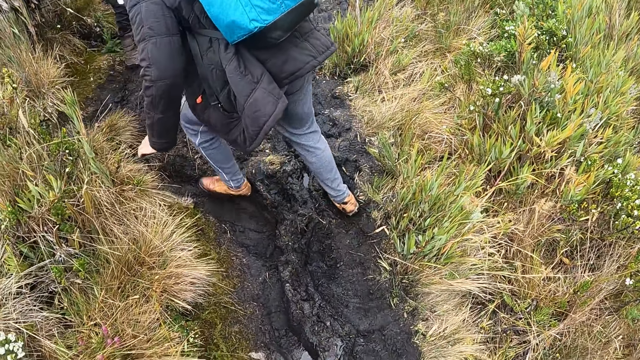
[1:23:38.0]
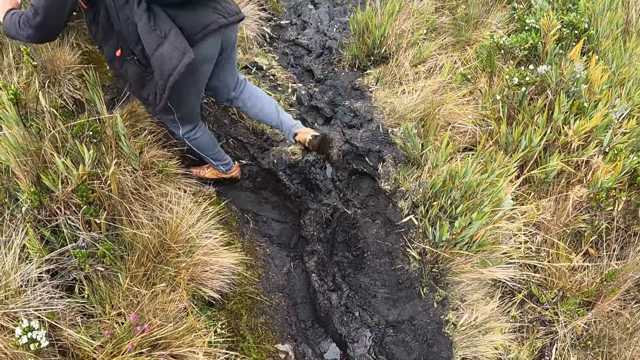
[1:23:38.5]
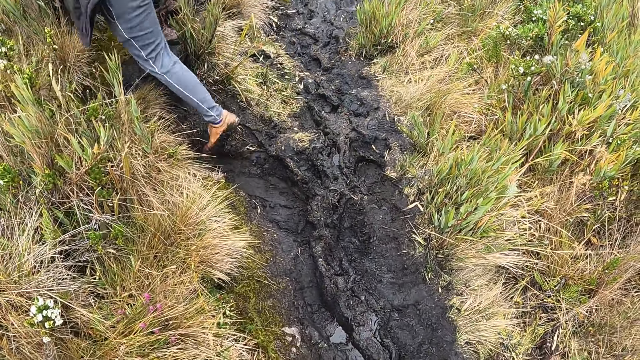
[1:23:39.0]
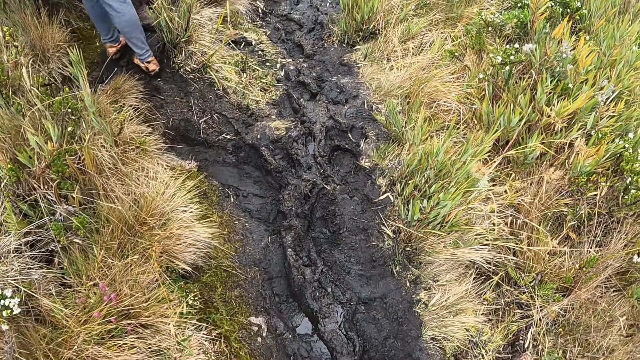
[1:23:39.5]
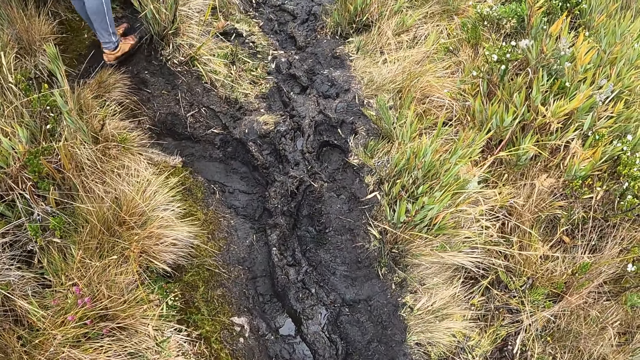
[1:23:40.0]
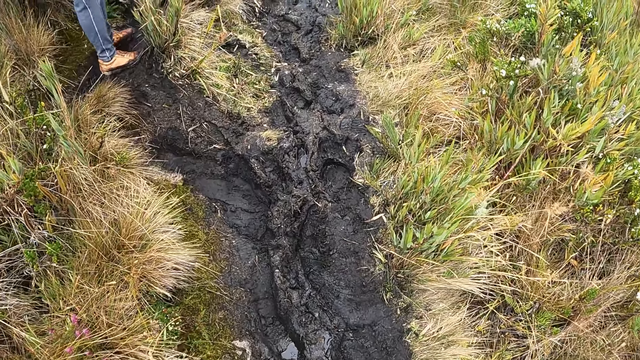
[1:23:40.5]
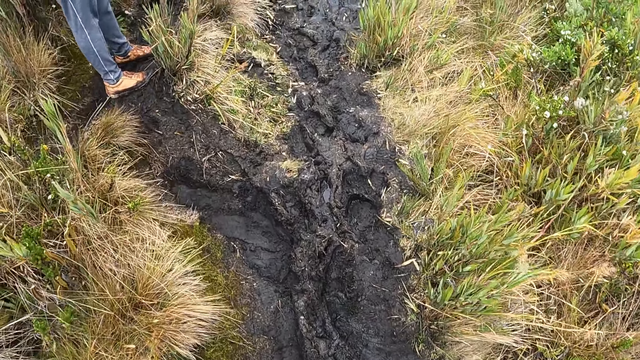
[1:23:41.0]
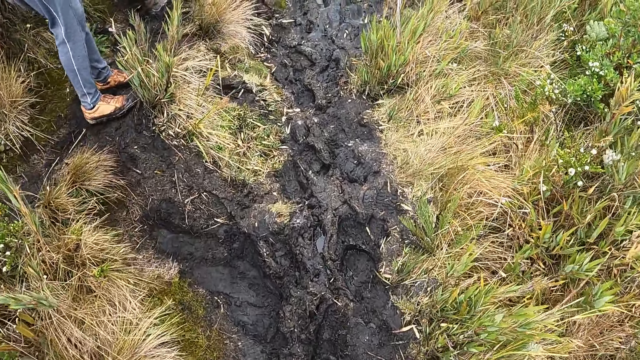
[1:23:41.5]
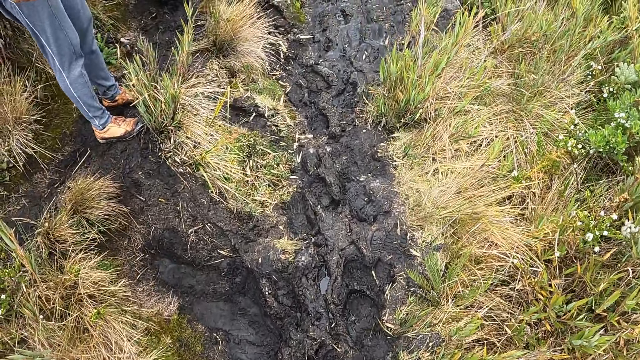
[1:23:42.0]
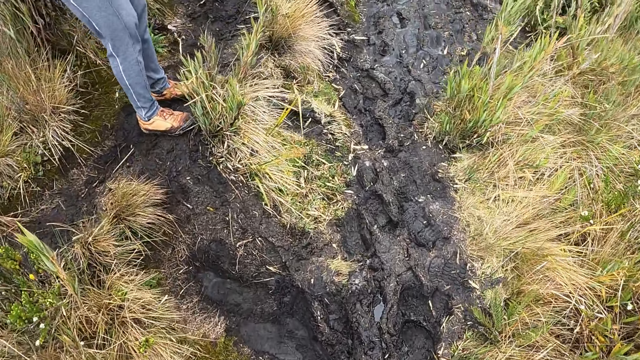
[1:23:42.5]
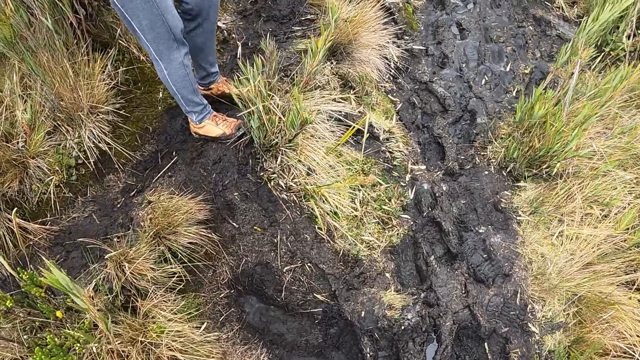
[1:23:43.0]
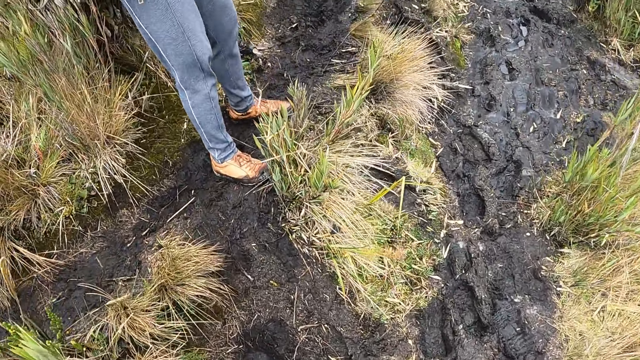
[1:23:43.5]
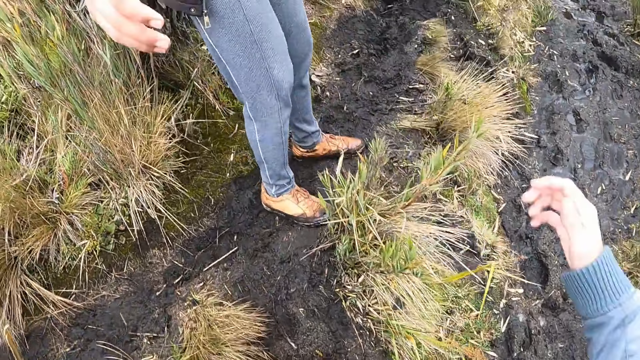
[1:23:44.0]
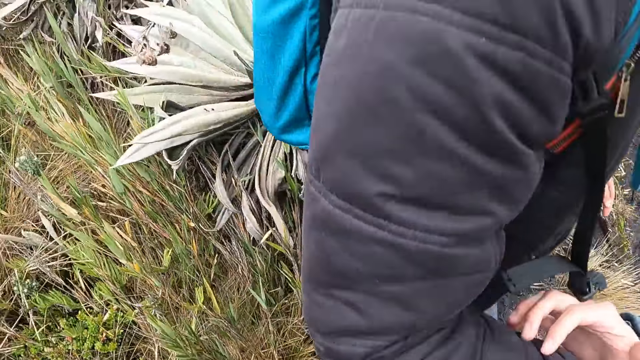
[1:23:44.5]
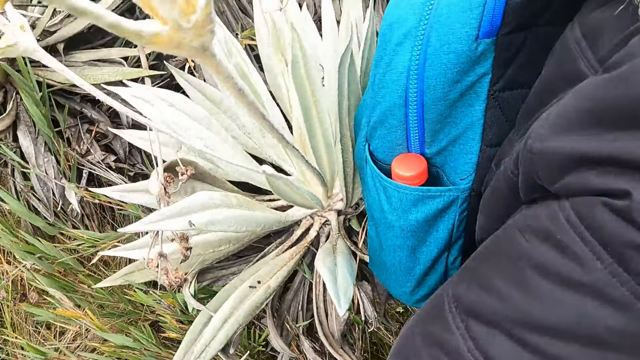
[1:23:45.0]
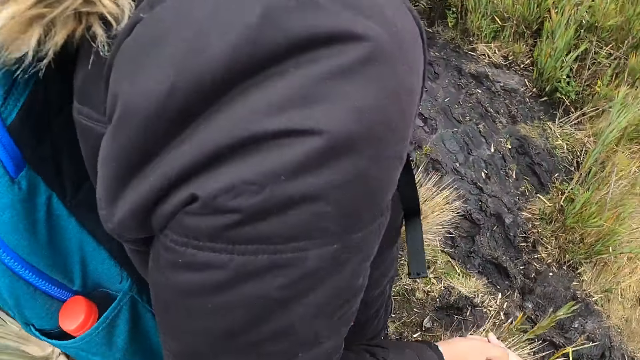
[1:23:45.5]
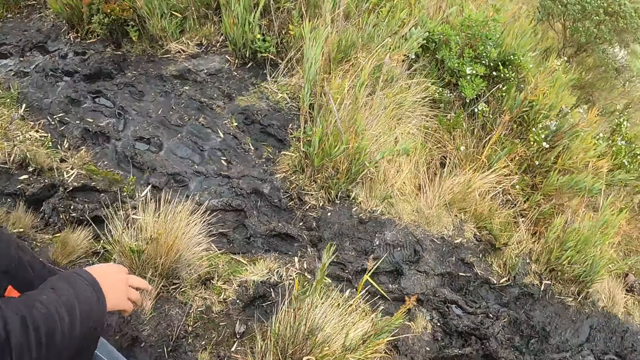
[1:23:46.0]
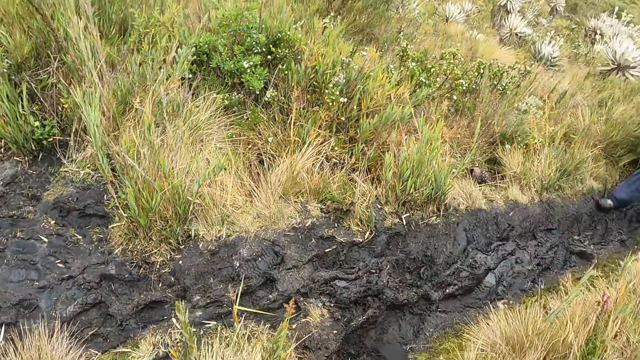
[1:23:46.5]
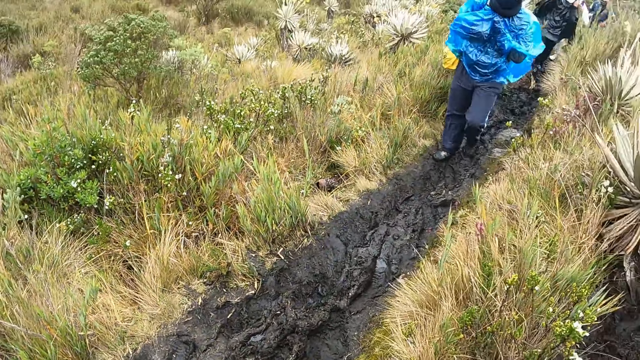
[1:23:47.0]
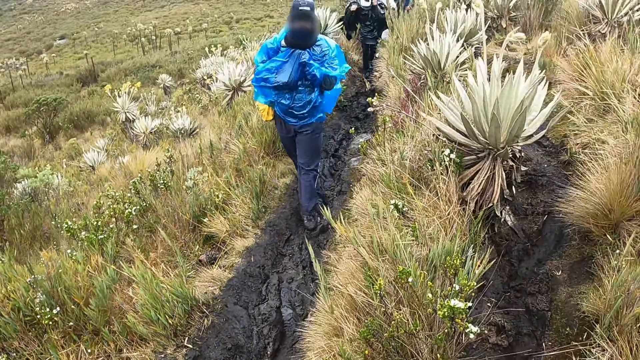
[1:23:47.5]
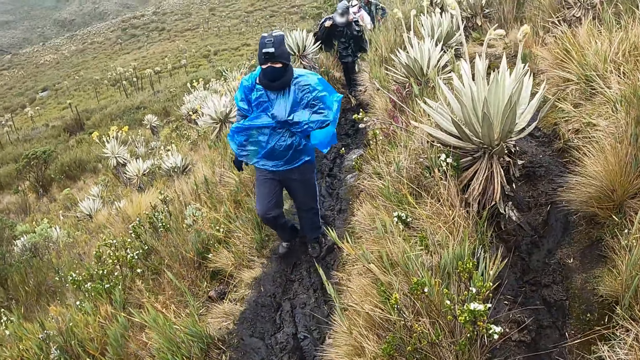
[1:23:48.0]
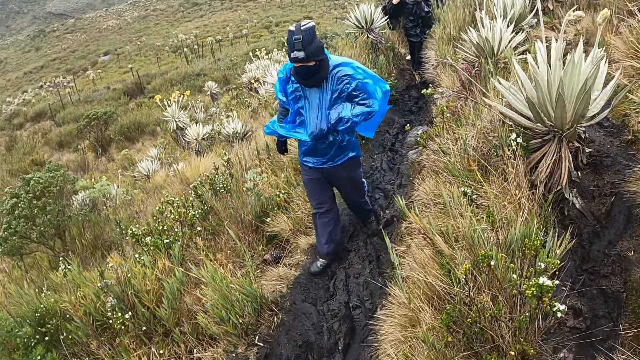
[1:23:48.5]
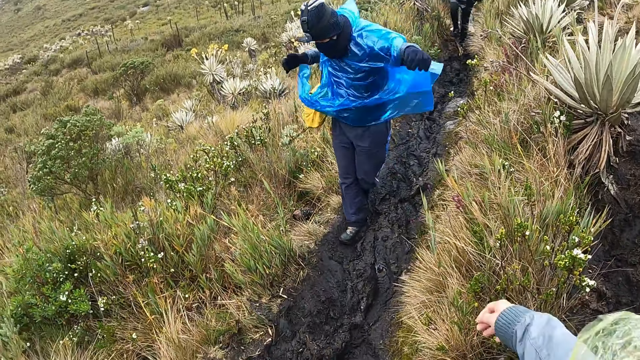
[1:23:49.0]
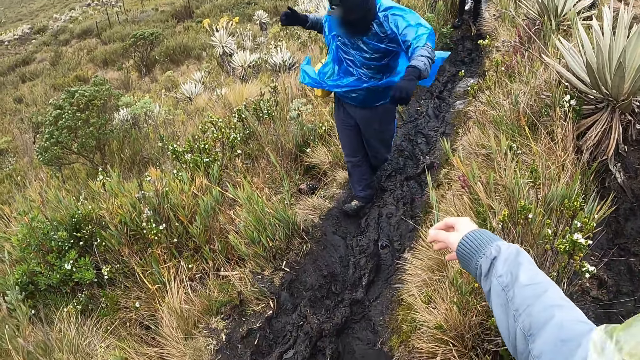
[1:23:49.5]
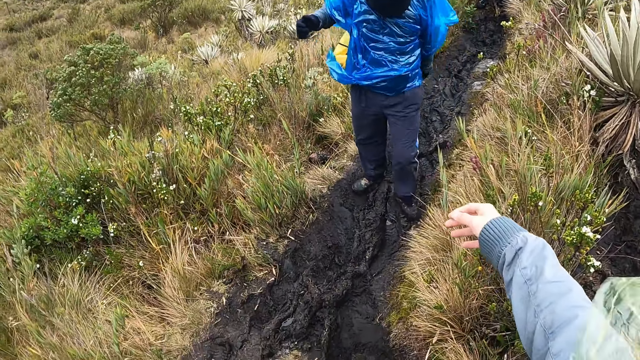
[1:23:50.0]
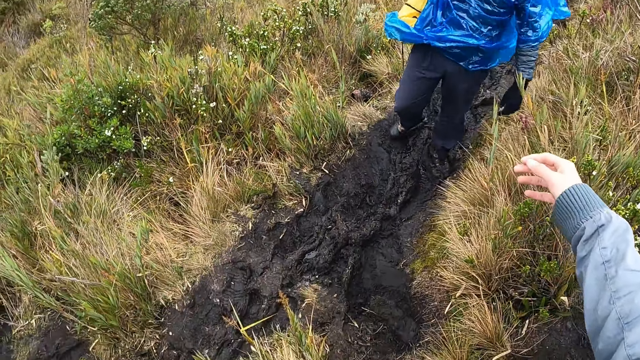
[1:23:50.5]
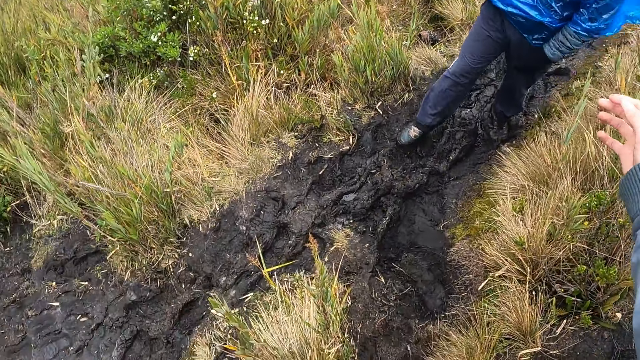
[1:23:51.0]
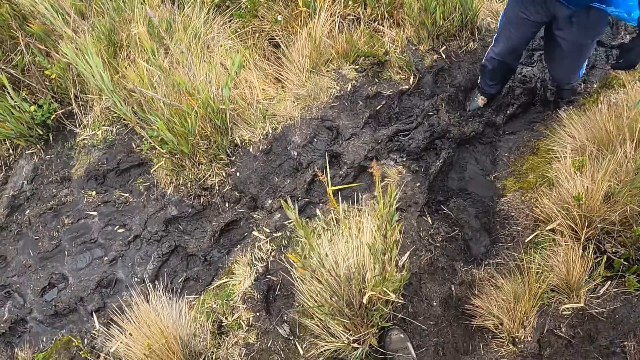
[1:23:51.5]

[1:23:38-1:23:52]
A woman grabs the camera wearer's right hand with her right hand. The camera wearer stretches her right hand towards another woman.

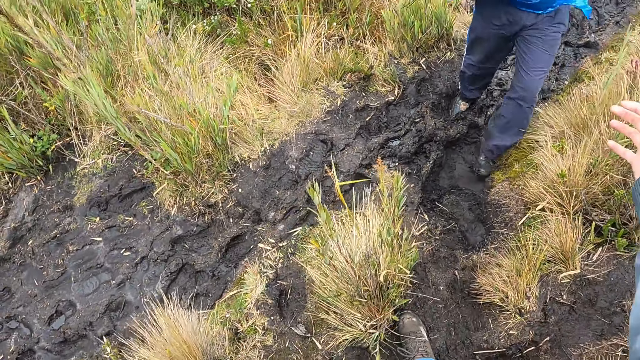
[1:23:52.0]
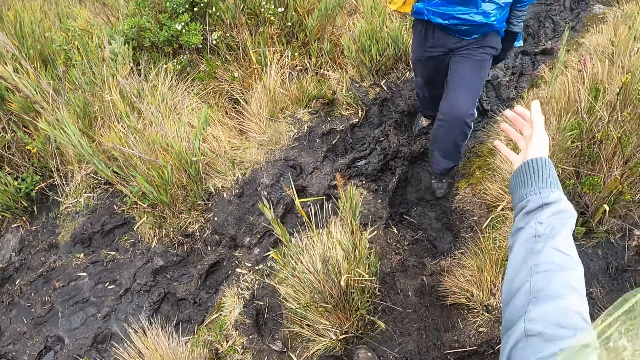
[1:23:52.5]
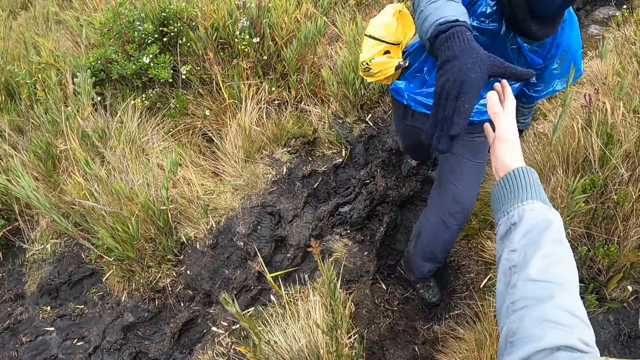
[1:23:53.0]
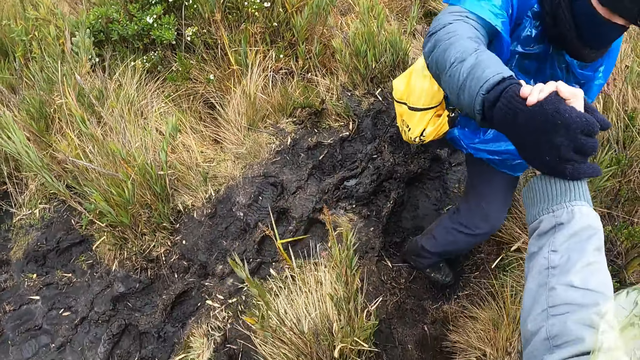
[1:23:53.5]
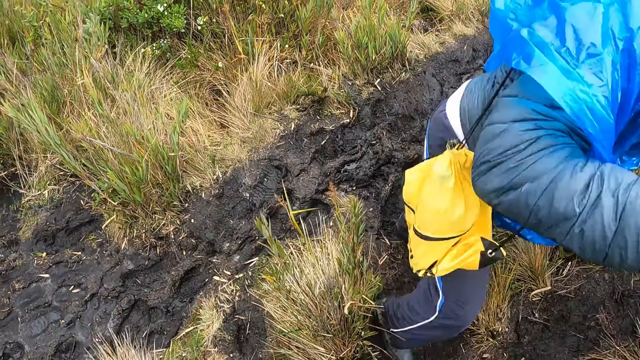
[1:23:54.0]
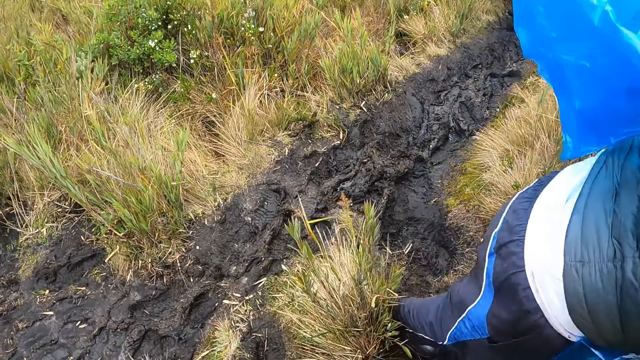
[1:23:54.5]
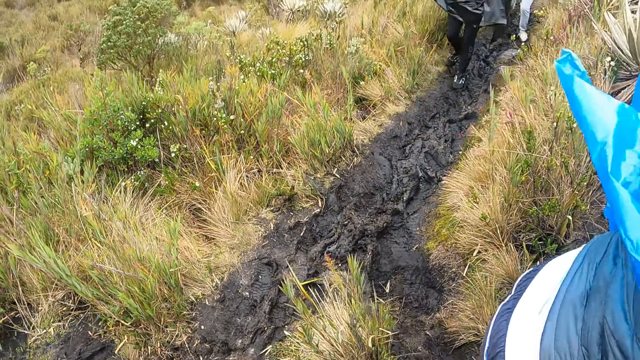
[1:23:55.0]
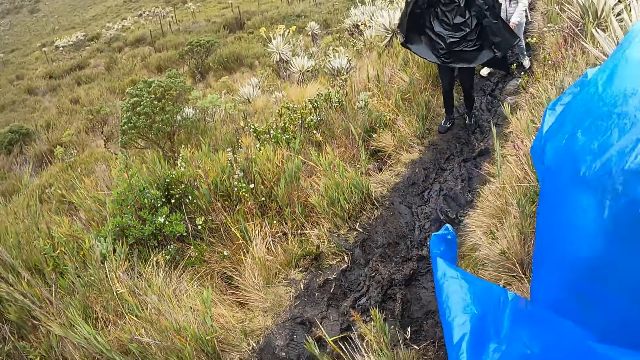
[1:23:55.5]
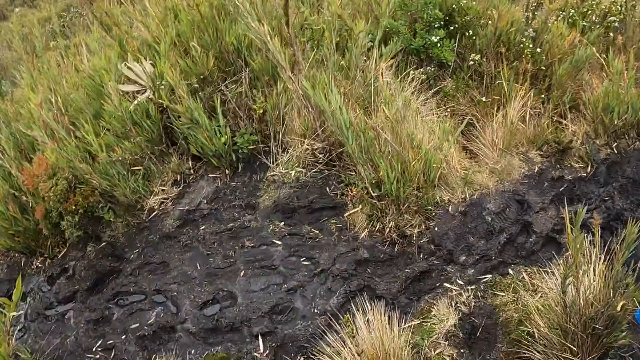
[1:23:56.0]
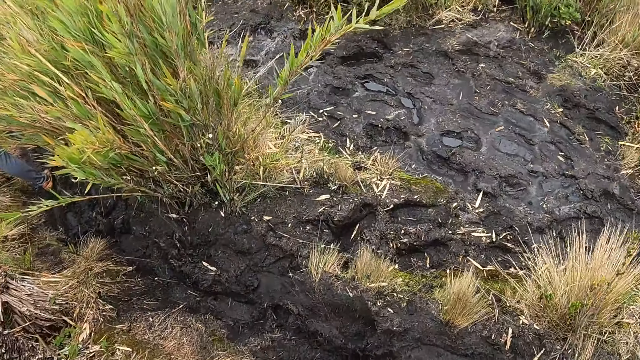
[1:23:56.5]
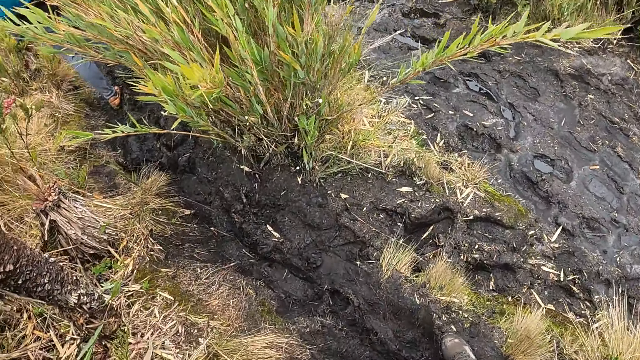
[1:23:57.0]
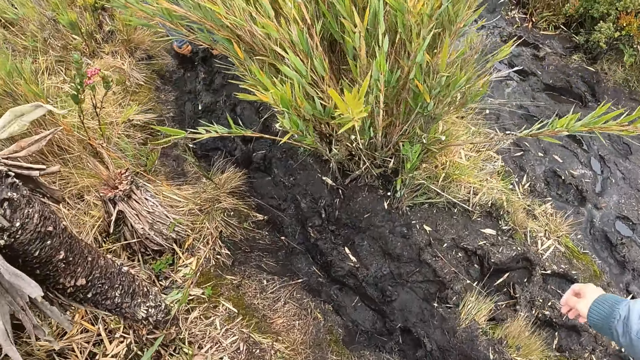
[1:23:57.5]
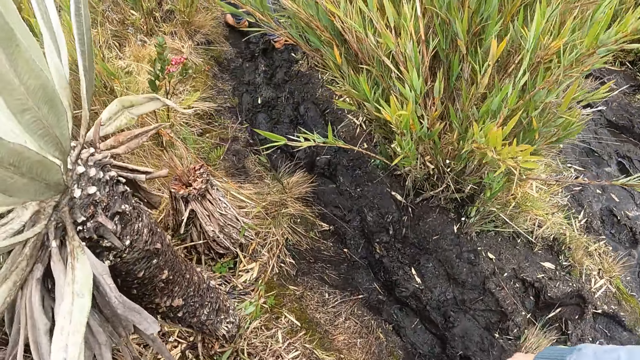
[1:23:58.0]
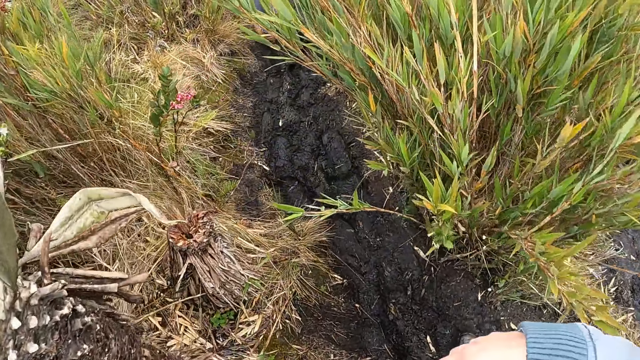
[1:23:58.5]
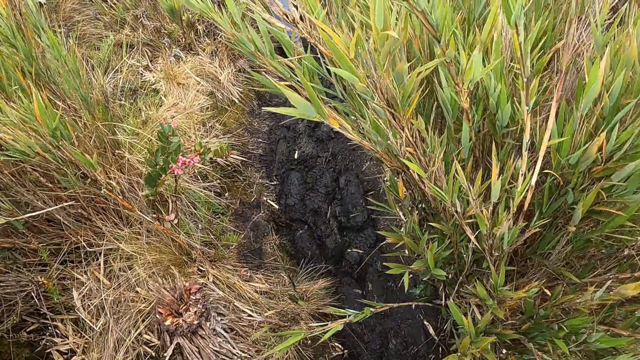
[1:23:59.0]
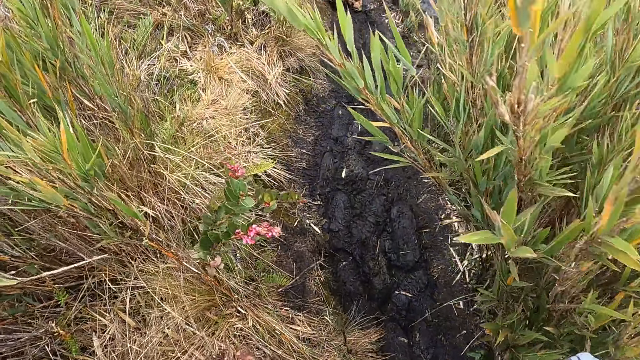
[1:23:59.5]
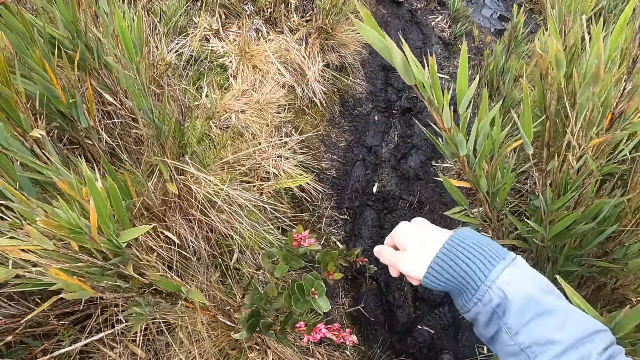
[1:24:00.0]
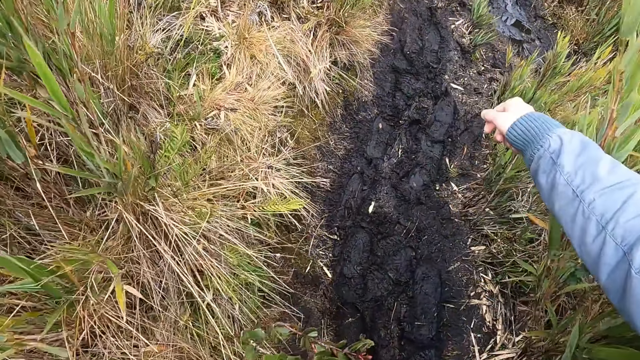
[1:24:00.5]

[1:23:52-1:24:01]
The camera wearer grabs the woman's right hand with her right hand. She pulls the woman up with her right hand. She climbs a hill. She moves a plant with her right hand.
